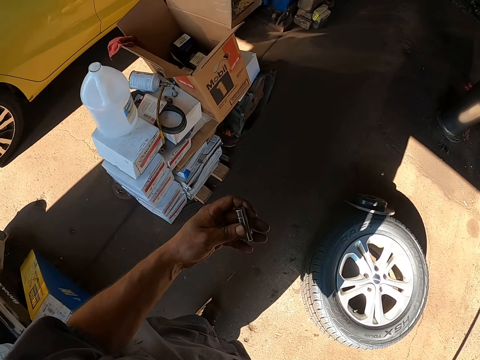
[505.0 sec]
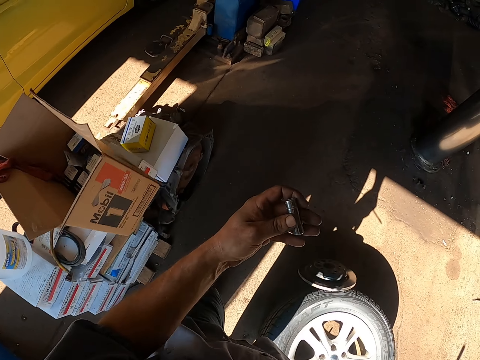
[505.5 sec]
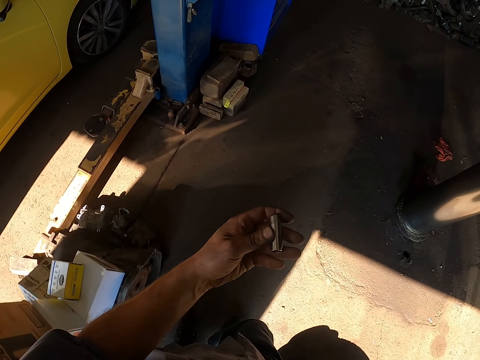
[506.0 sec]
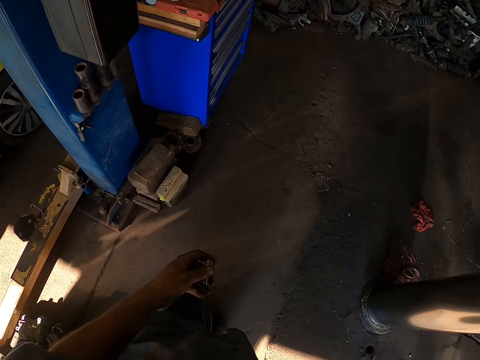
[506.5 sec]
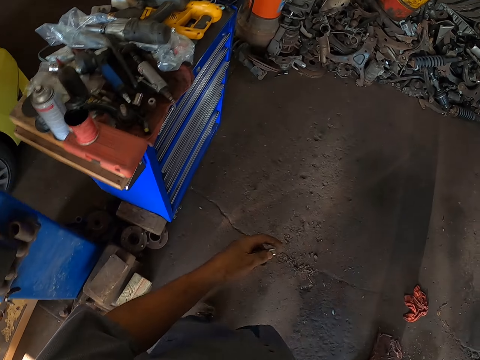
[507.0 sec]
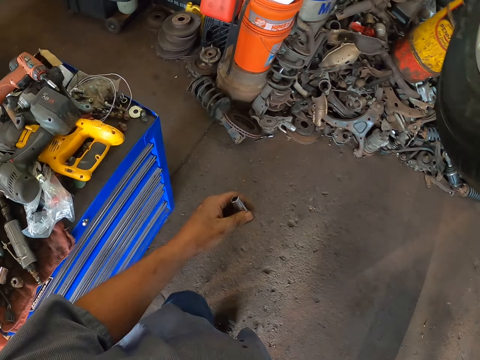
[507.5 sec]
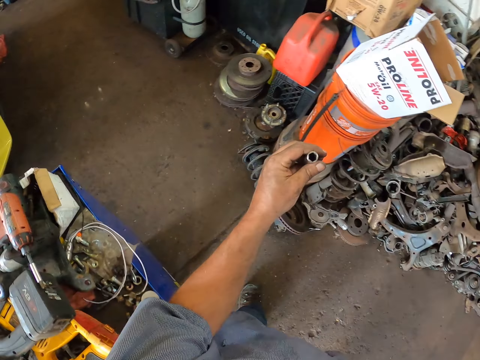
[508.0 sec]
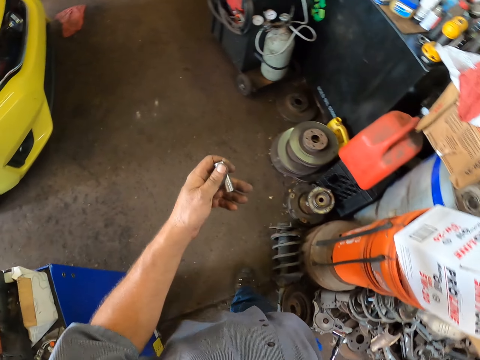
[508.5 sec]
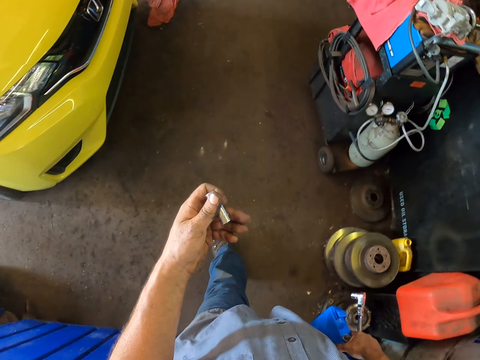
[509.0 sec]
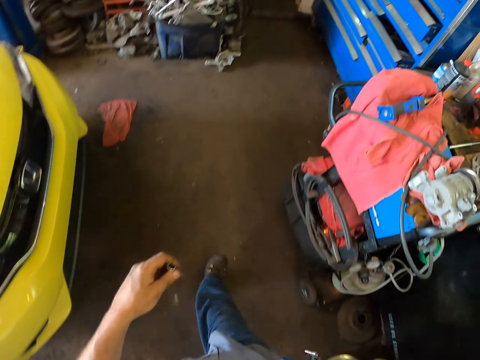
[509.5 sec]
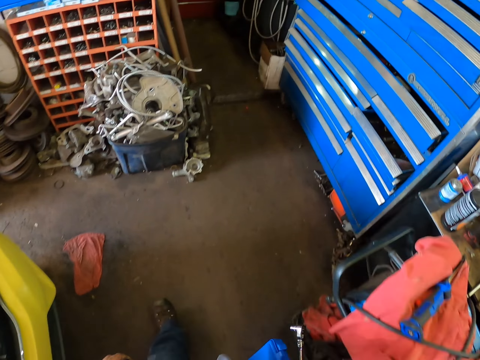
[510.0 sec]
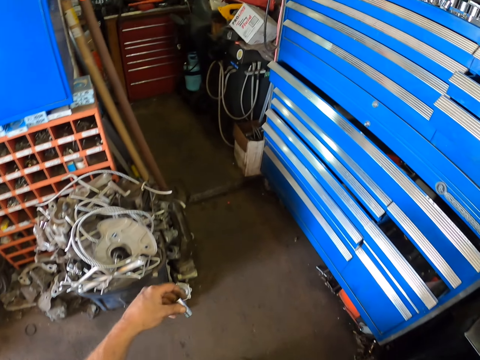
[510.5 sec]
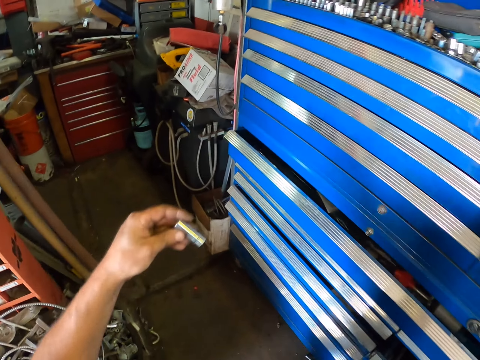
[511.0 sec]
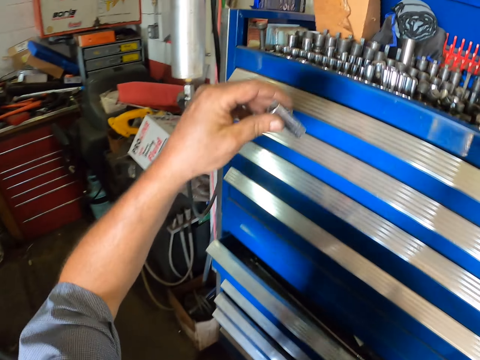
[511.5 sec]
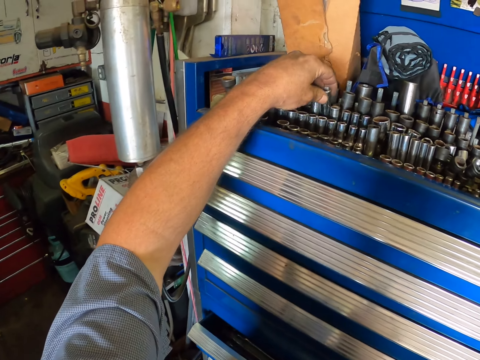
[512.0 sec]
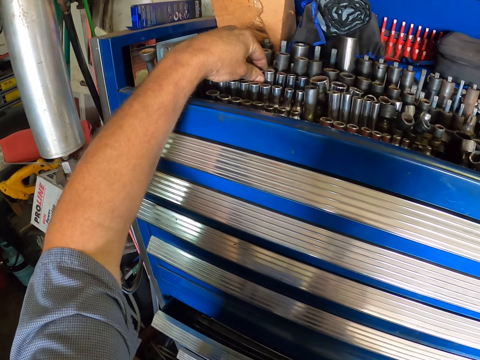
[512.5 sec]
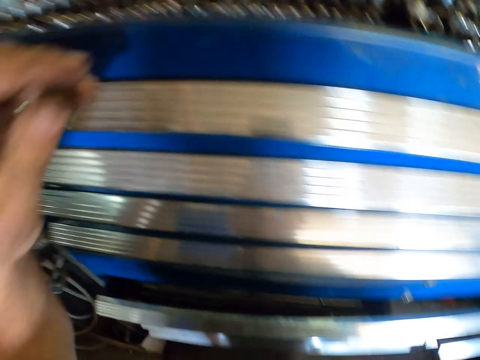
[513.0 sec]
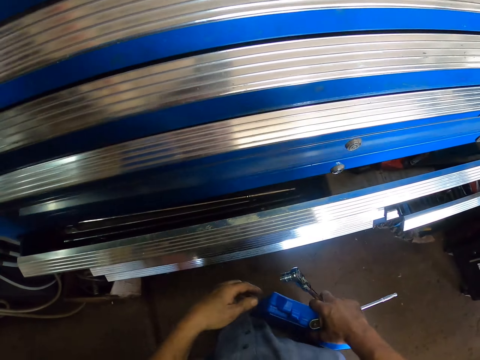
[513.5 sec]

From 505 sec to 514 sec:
The camera wearer puts the nut socket on the tool box.

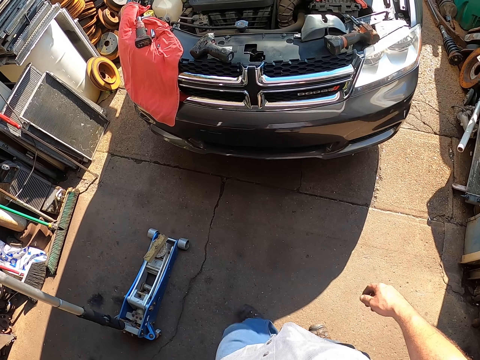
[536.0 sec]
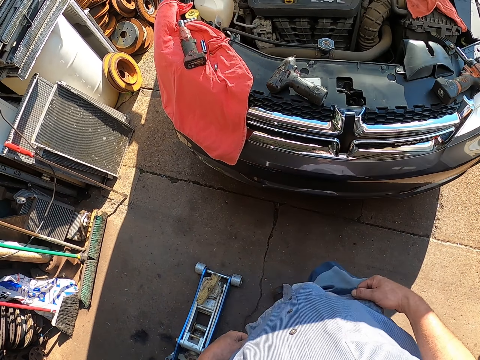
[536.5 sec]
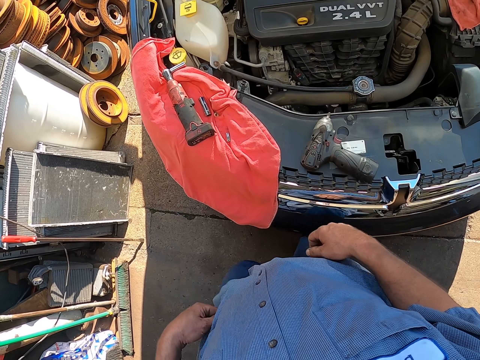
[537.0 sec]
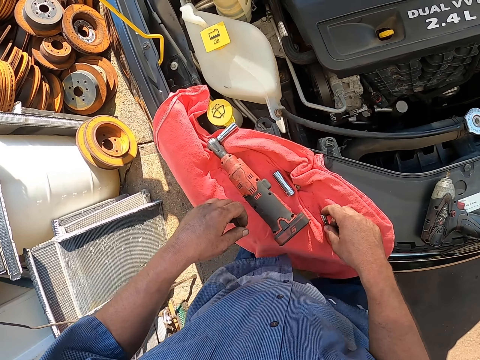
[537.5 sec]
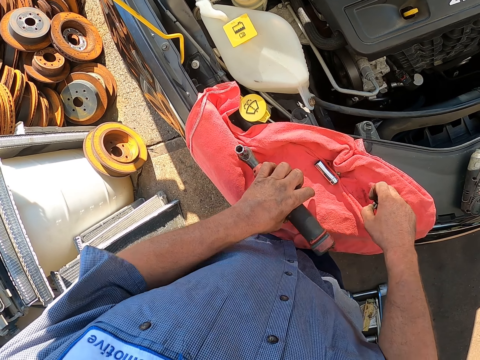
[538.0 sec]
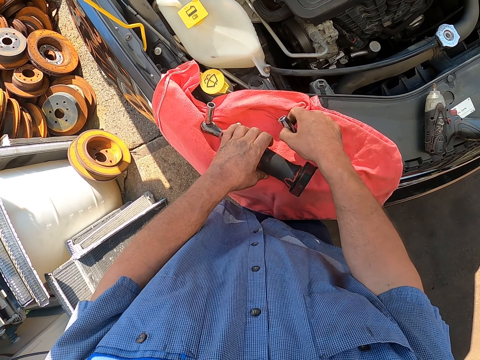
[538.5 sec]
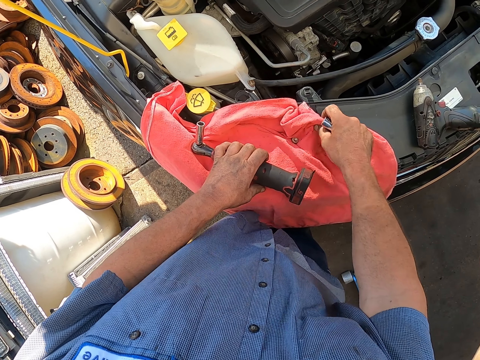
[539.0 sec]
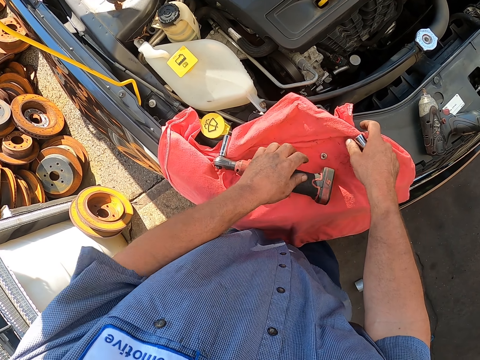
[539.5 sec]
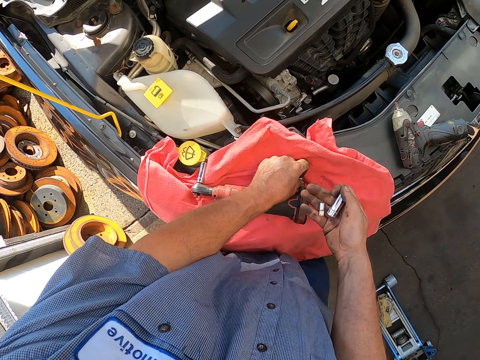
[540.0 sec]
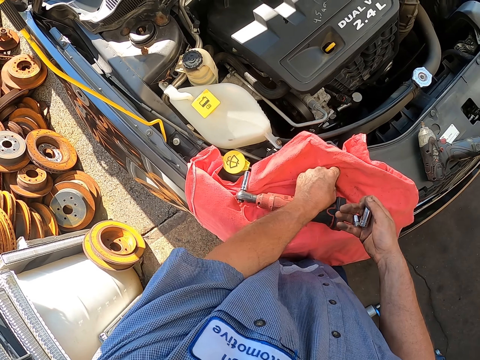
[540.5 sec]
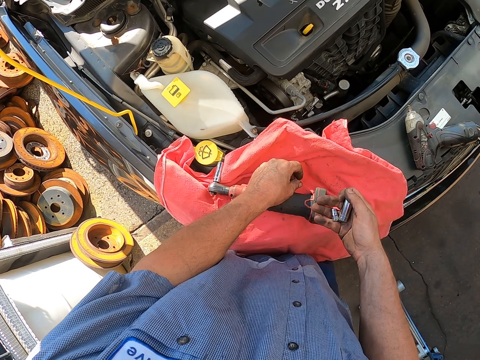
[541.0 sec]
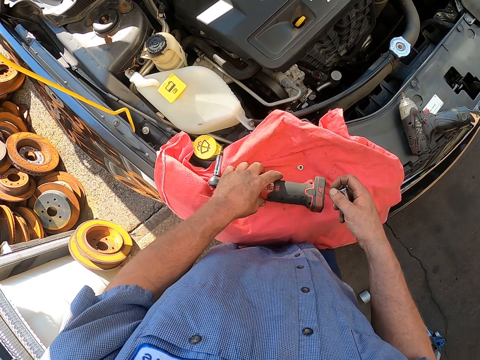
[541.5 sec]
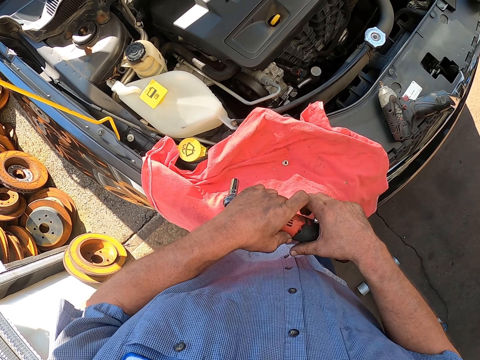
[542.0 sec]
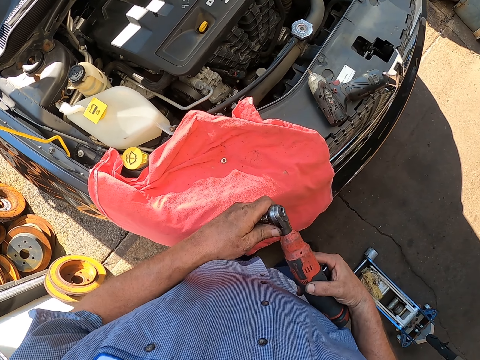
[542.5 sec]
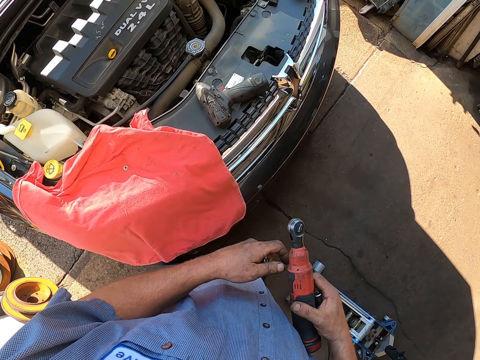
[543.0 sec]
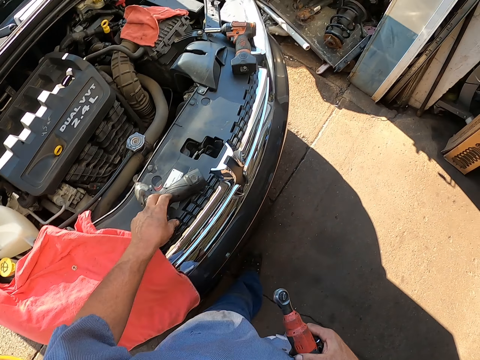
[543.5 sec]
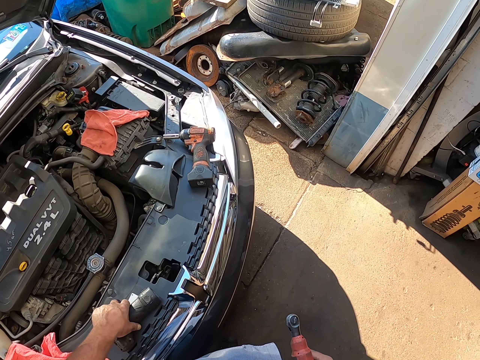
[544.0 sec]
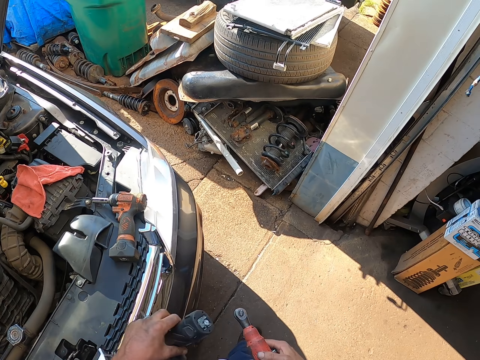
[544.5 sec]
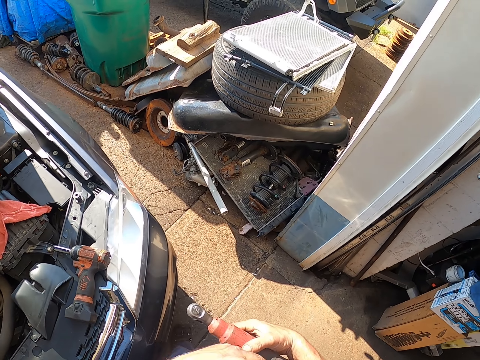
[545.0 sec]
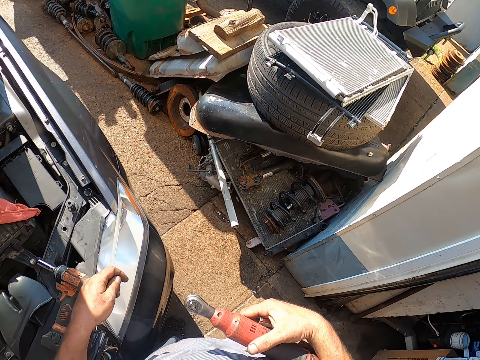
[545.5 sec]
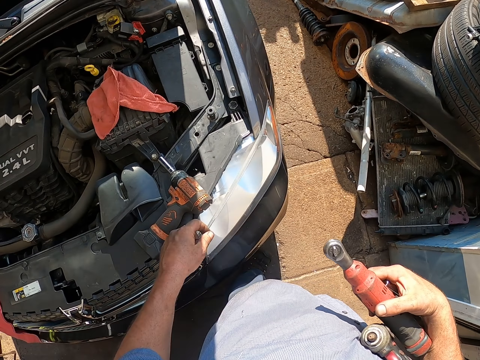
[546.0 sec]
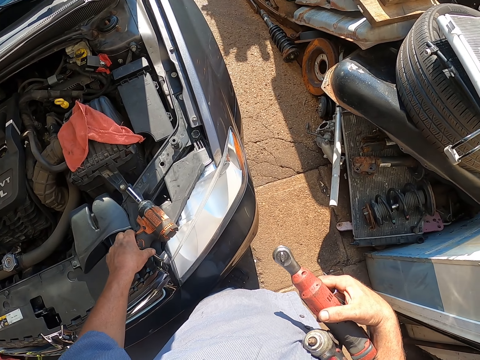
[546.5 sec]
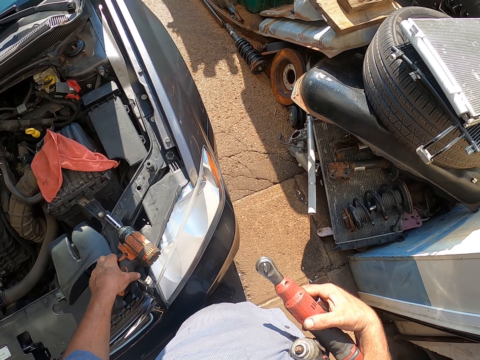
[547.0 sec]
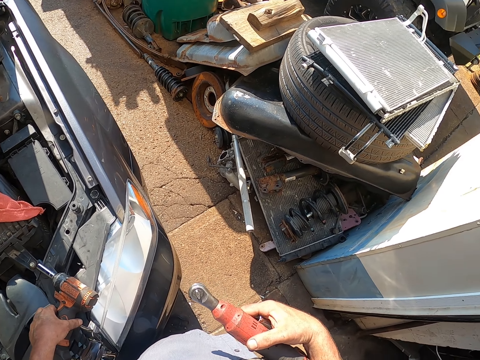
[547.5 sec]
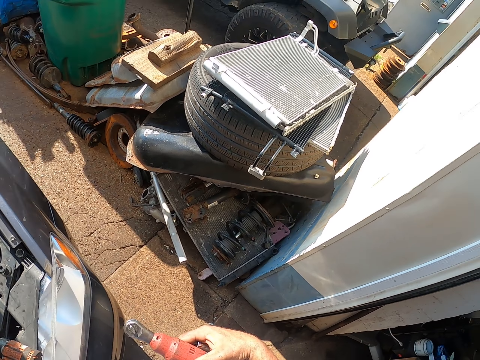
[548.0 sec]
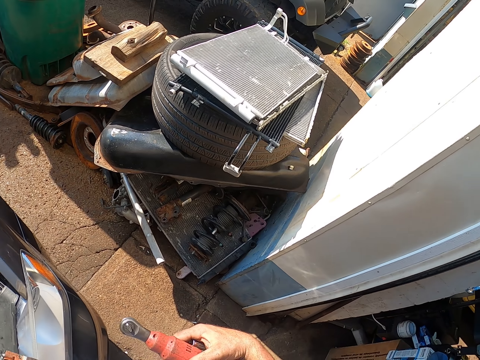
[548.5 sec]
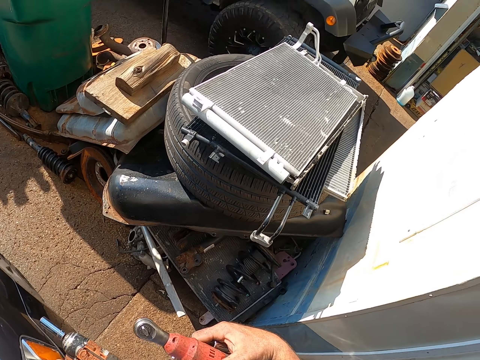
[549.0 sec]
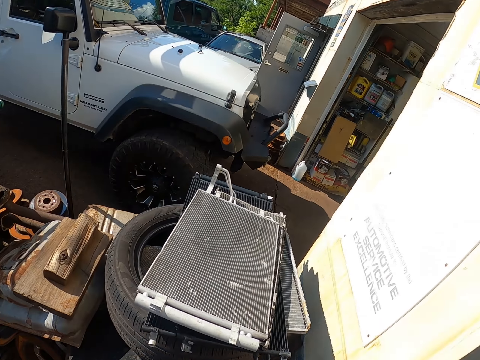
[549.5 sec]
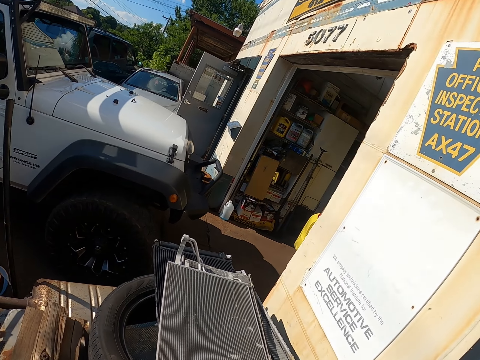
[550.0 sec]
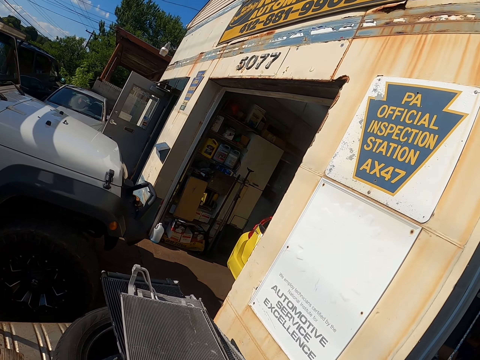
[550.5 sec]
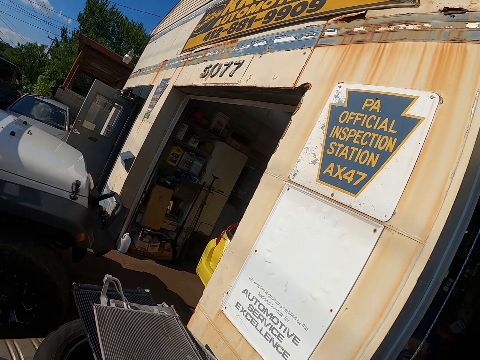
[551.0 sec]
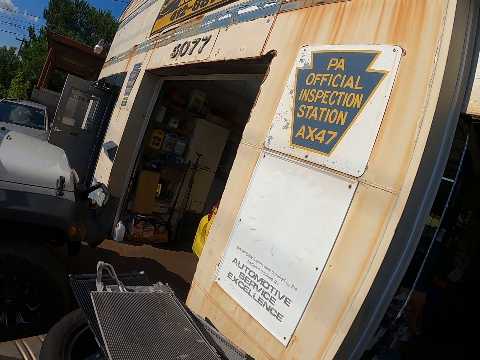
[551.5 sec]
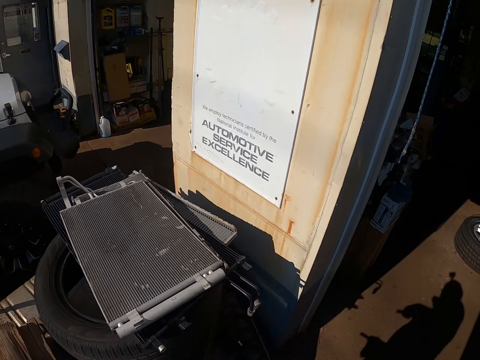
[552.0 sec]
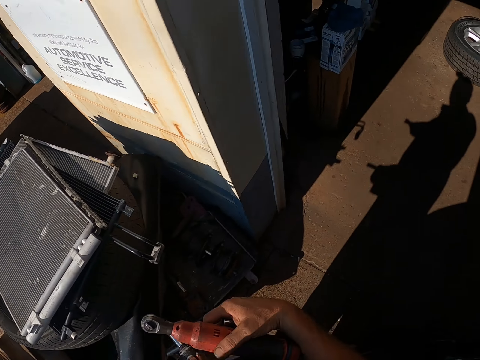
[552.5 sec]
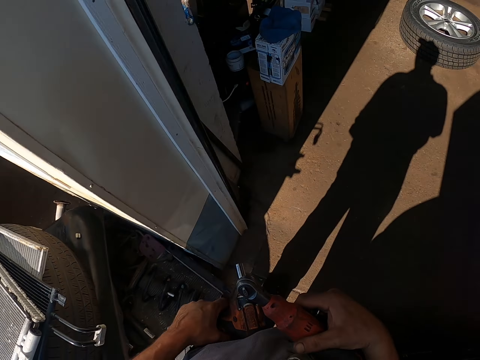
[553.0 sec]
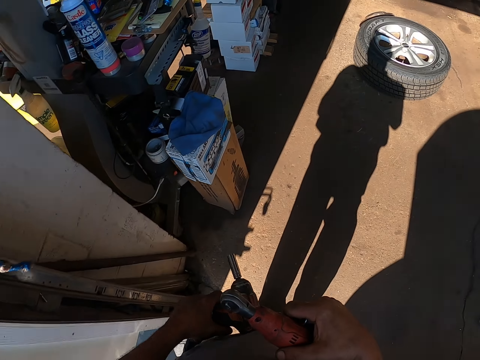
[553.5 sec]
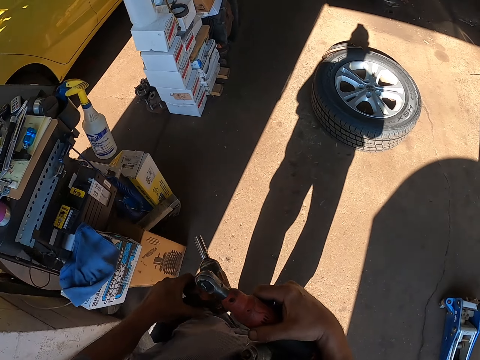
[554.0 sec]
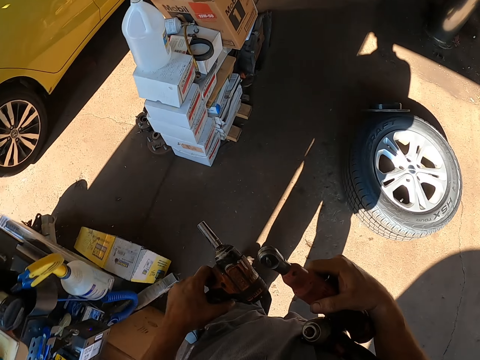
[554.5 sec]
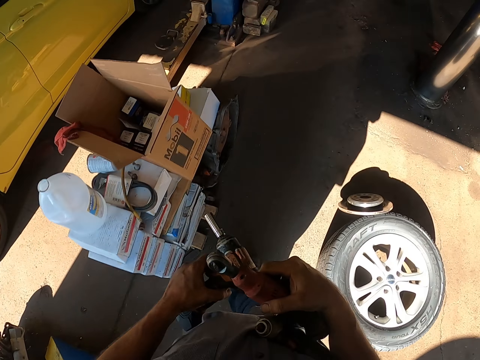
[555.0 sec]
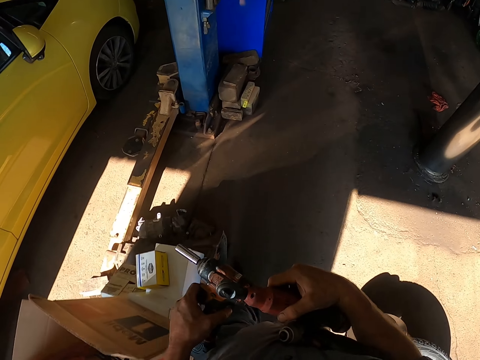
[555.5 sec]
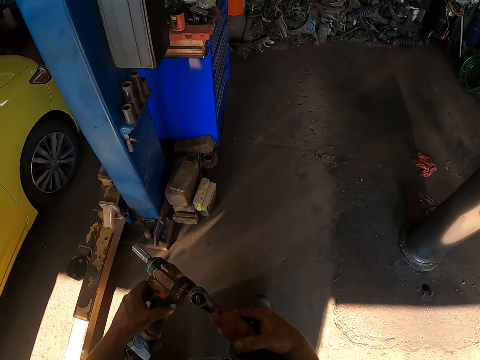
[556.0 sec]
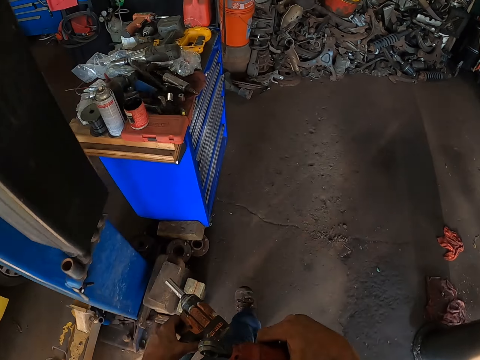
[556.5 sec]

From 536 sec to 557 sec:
The camera wearer collects the nut sockets from the car. They pick the electric clichet from the car. They walk around the car. They pick the impact wrench from the car. They stare around the garage. They walk around the garage.
